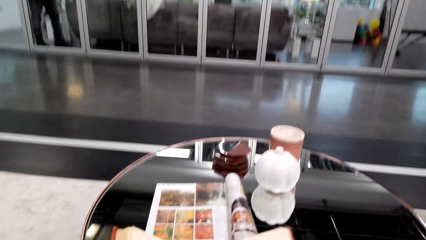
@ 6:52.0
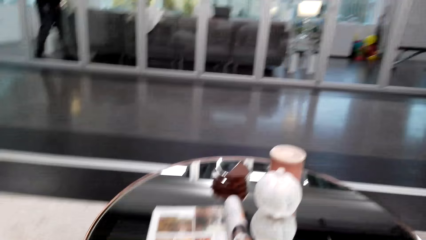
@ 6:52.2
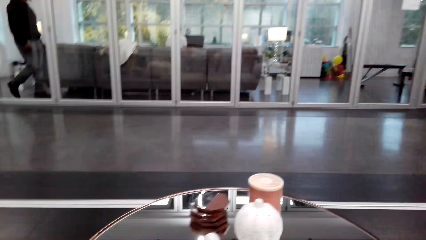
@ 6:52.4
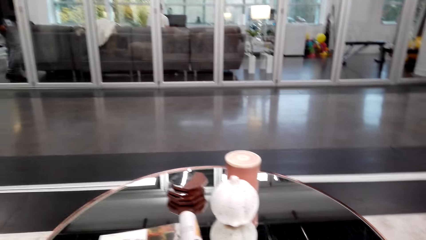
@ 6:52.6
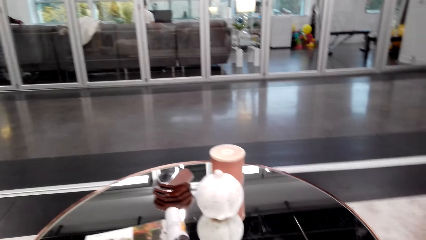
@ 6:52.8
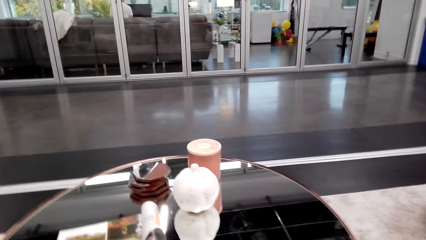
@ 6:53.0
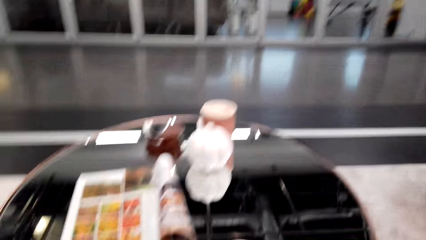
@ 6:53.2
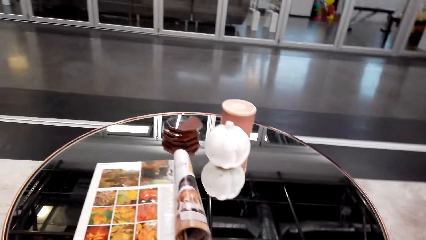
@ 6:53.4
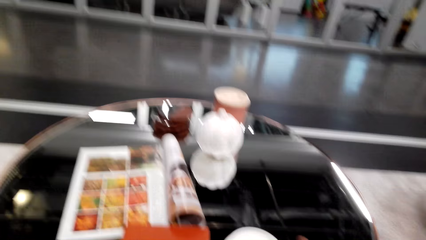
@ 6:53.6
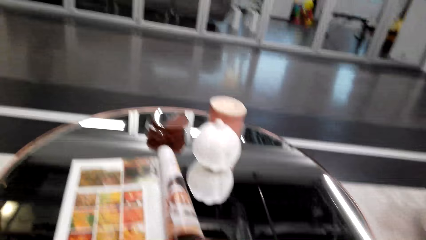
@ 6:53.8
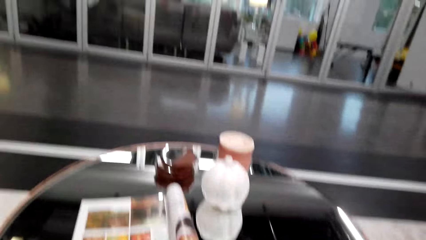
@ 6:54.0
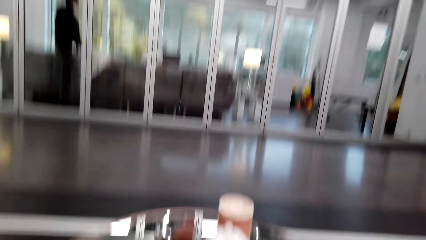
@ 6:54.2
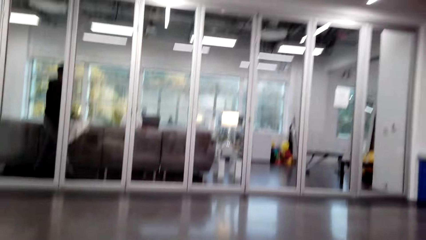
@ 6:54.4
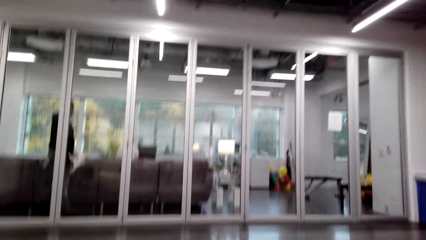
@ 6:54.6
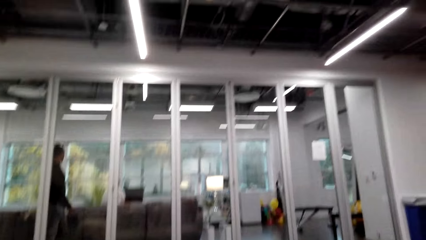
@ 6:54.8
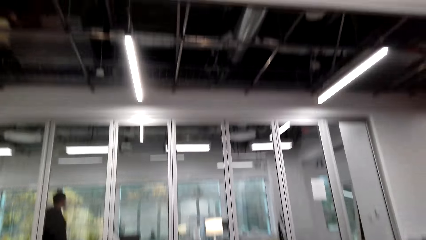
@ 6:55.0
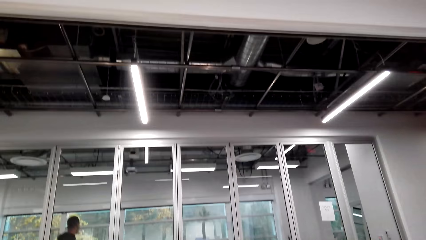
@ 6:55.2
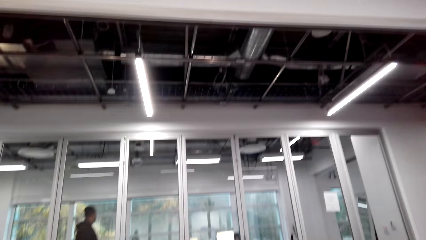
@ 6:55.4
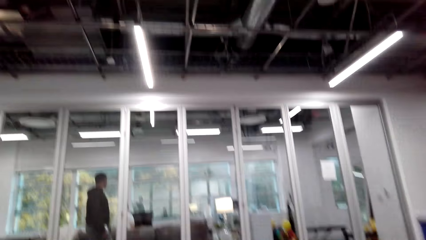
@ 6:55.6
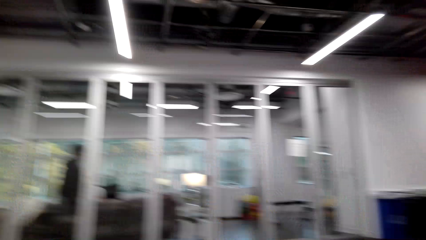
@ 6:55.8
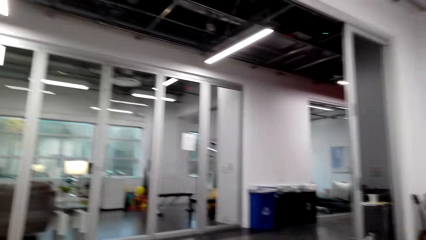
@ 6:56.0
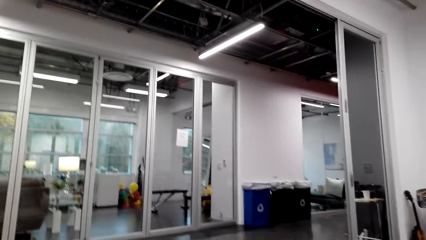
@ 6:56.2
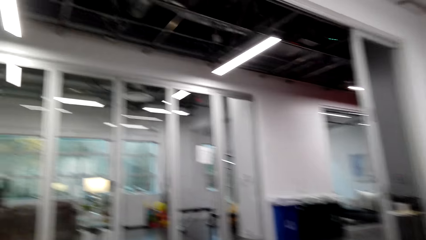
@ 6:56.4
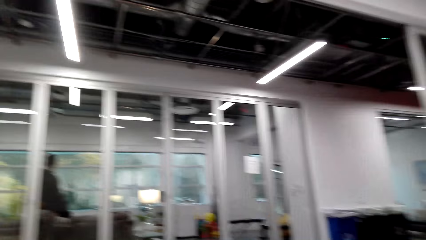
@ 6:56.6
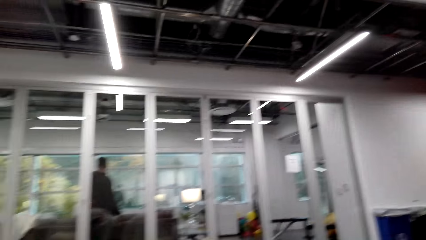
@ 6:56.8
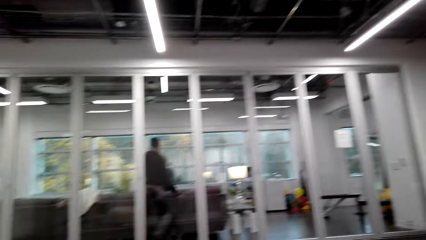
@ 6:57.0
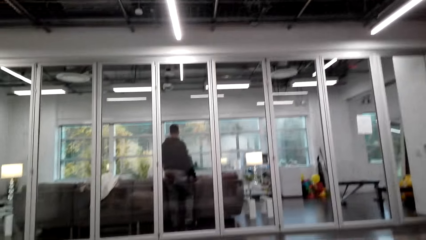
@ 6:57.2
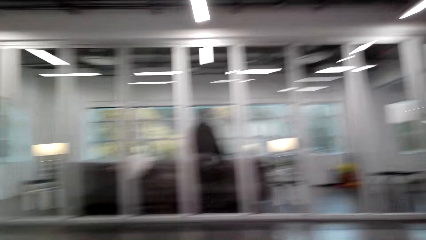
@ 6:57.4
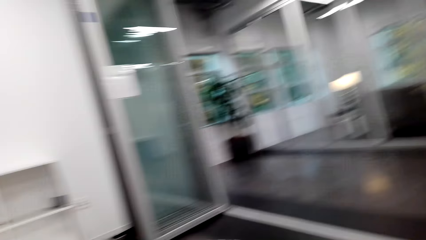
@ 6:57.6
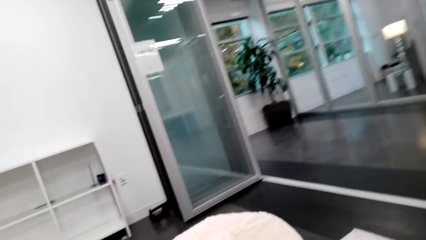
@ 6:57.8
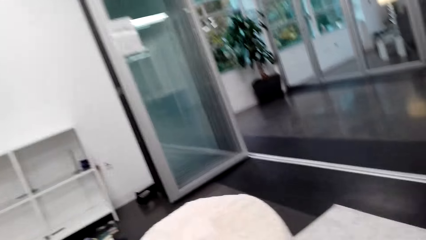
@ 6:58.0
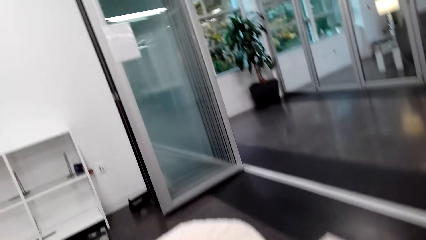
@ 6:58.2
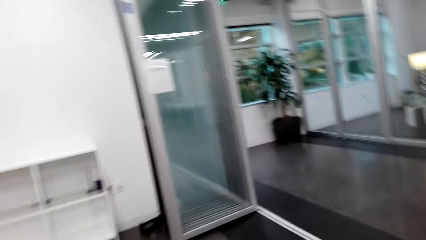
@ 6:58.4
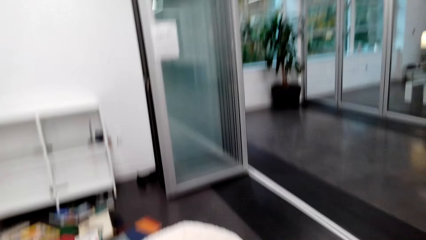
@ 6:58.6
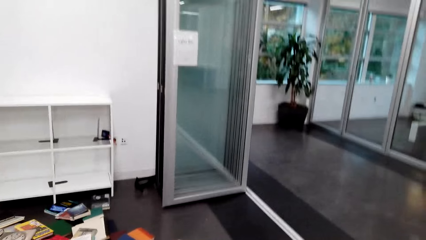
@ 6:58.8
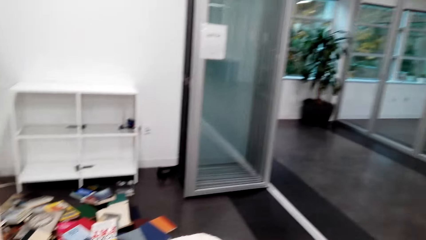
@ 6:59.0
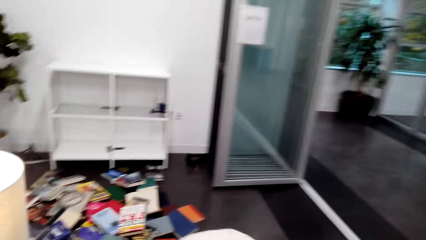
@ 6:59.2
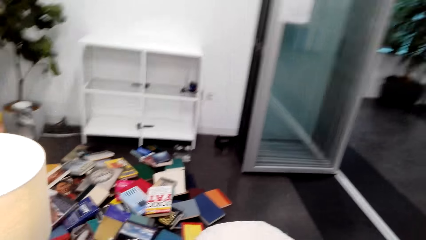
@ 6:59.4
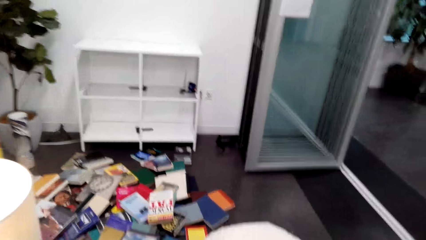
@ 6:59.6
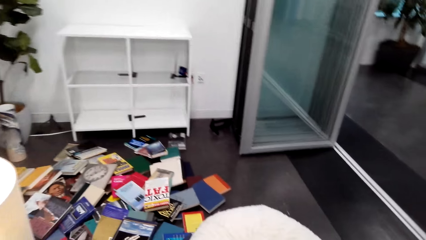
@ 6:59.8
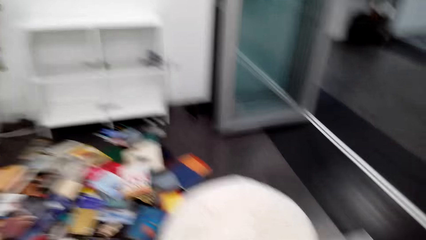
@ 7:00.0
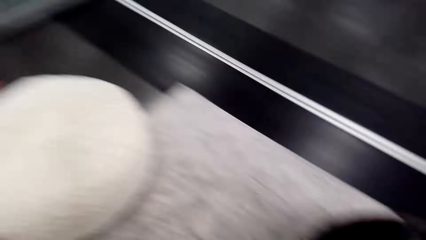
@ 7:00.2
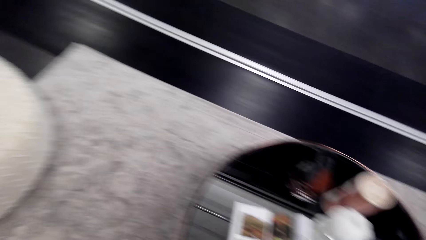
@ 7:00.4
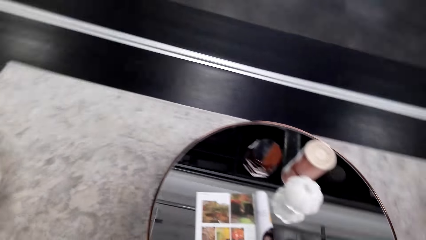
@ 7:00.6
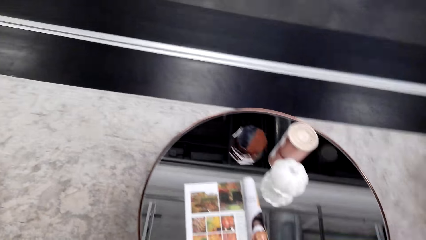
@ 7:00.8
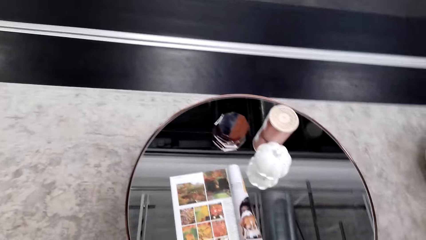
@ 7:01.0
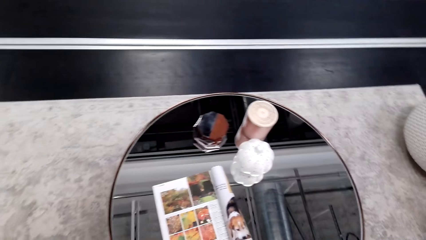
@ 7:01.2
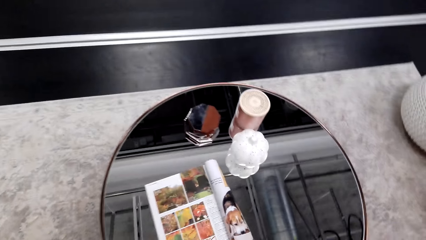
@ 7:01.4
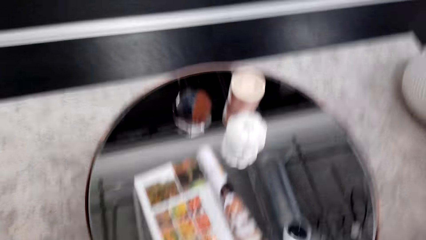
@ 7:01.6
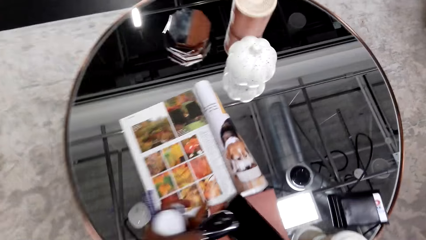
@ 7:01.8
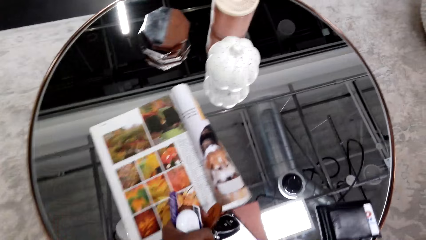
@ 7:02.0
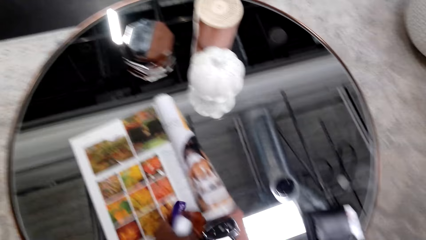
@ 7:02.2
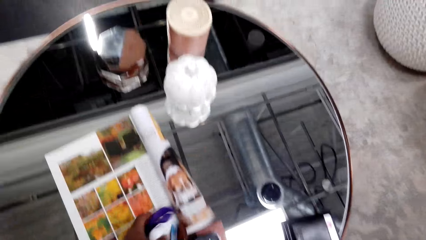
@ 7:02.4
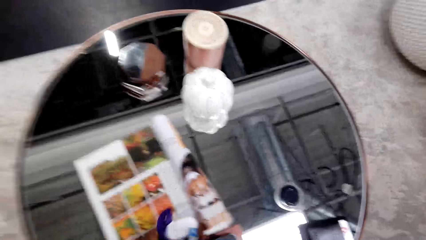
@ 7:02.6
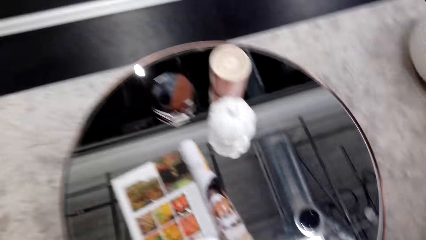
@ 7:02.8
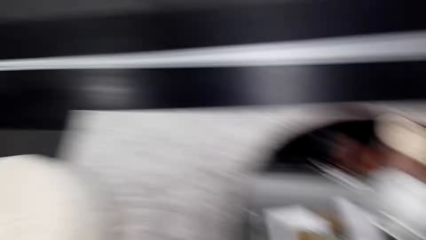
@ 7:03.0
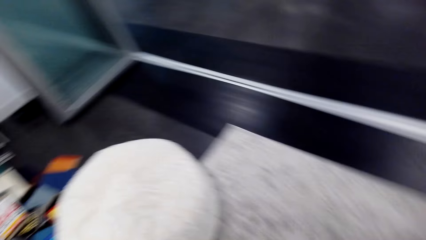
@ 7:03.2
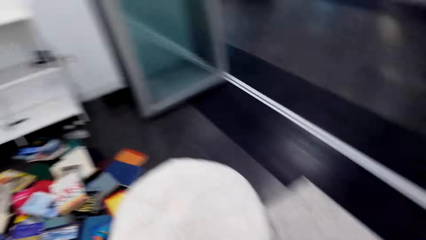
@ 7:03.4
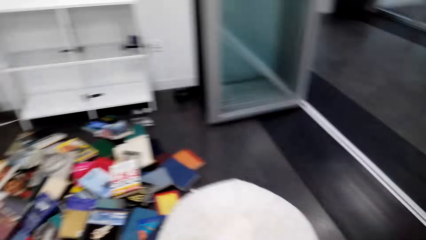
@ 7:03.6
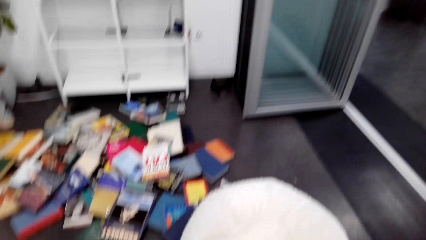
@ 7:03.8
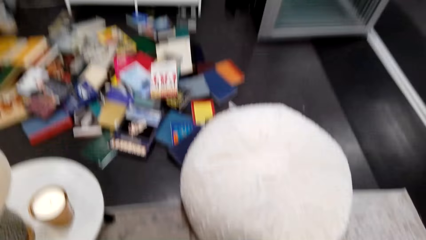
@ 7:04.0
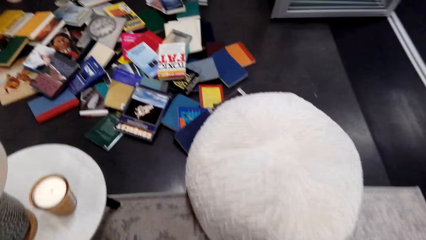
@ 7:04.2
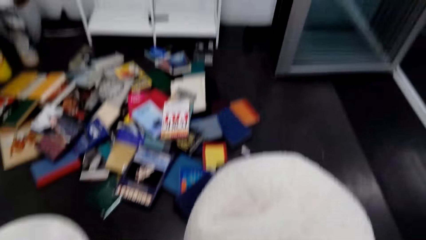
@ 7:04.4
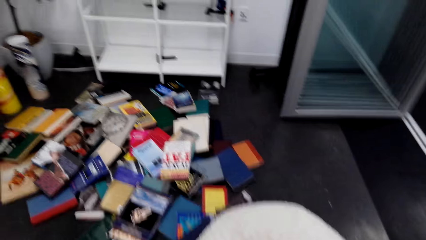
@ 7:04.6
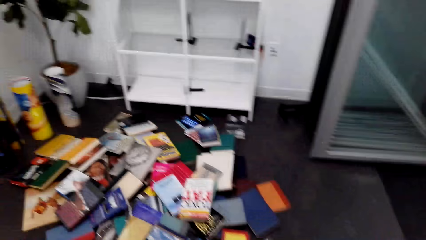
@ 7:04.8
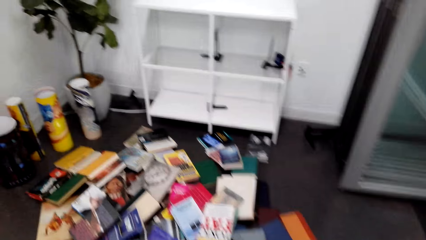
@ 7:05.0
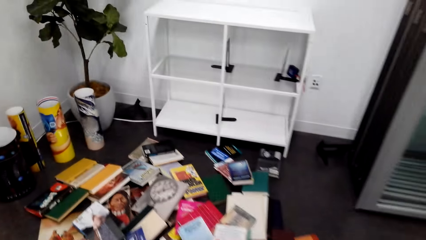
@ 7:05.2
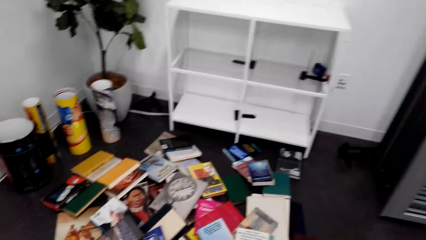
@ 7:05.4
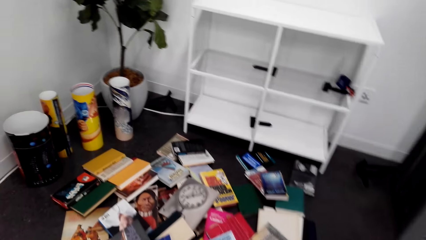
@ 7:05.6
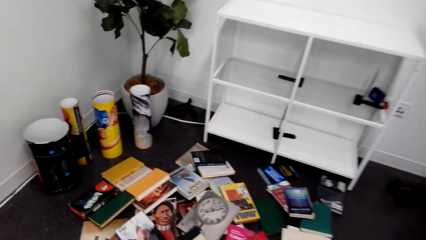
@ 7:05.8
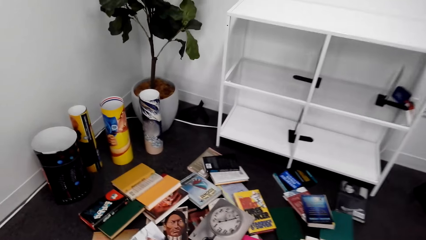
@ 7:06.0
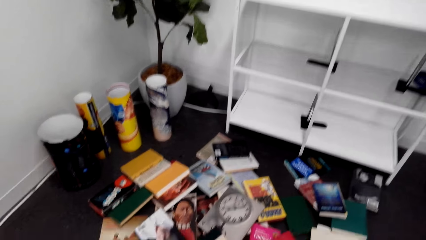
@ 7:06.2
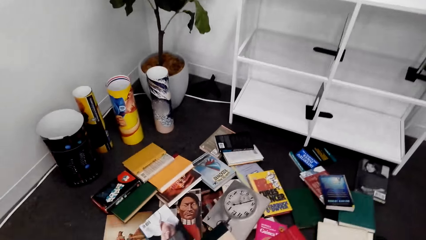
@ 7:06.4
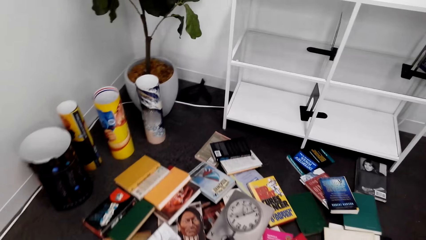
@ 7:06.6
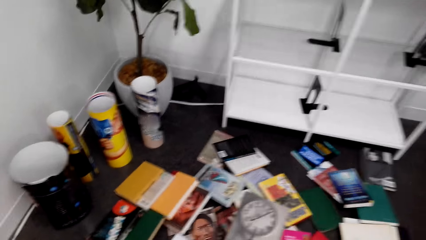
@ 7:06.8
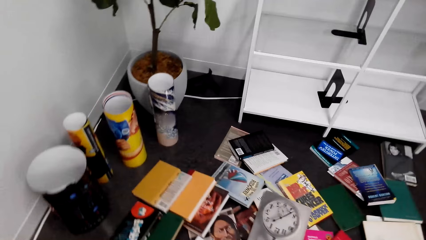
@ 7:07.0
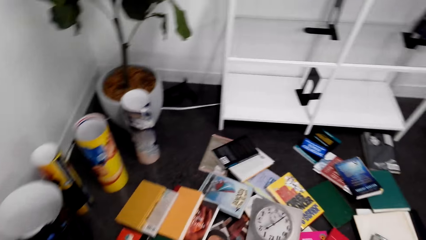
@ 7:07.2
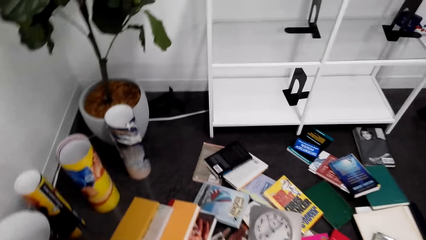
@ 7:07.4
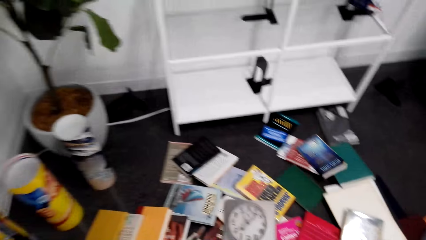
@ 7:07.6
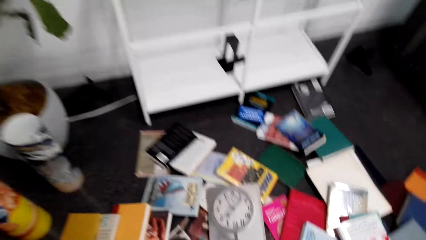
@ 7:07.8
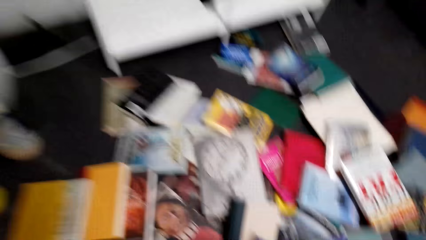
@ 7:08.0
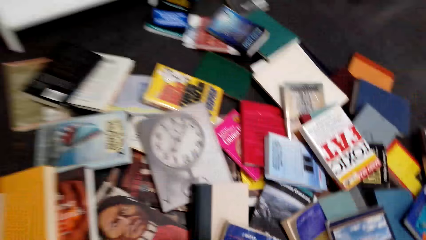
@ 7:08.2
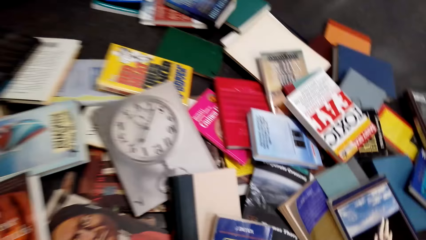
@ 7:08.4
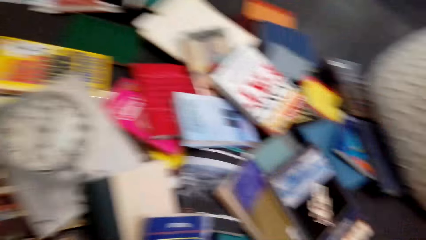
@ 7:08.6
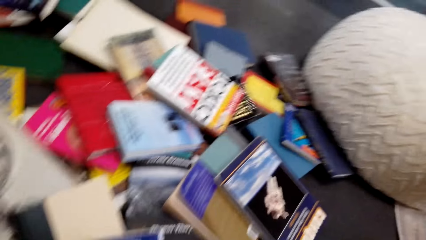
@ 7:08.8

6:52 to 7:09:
The camera wearer turns another page. They look around. They put keys on the table. They walk on the floor.
